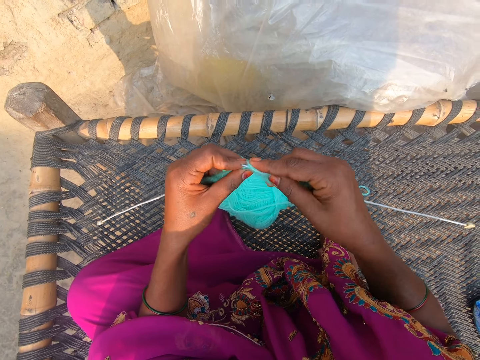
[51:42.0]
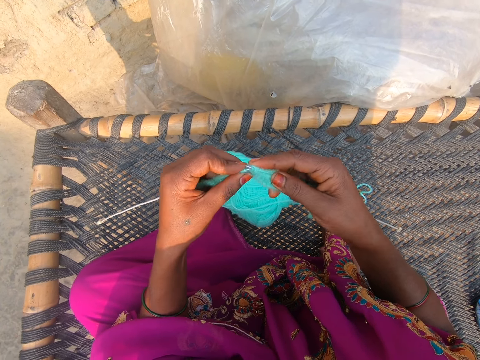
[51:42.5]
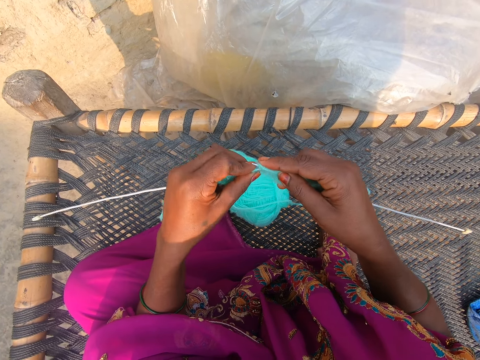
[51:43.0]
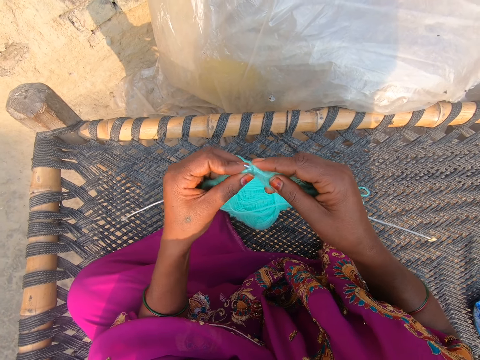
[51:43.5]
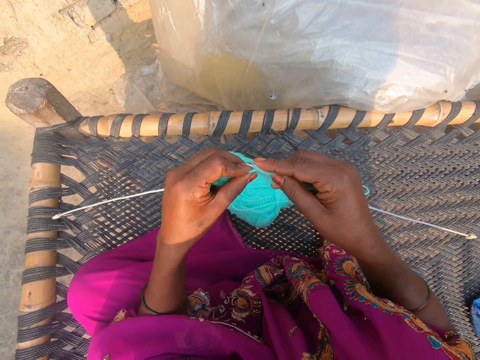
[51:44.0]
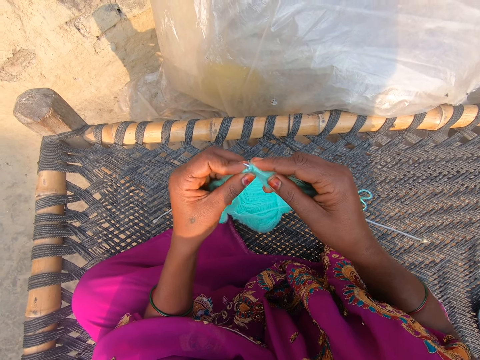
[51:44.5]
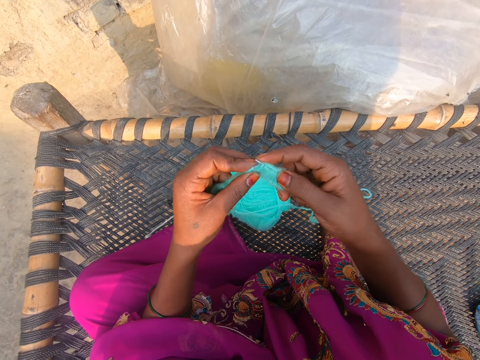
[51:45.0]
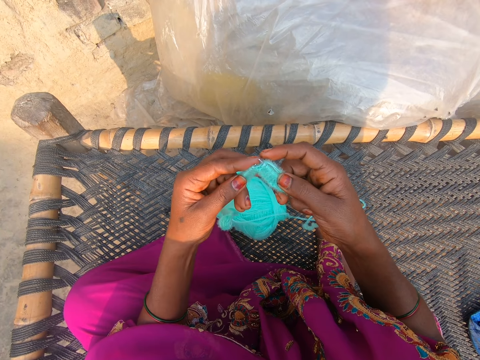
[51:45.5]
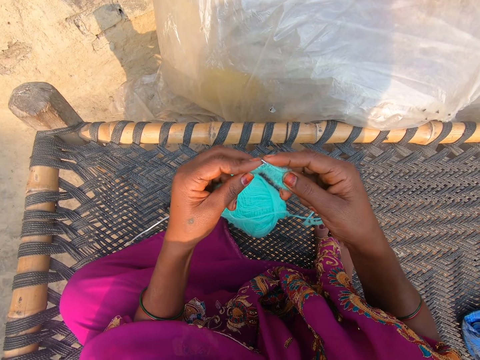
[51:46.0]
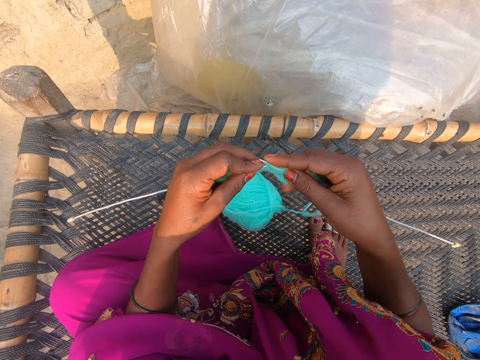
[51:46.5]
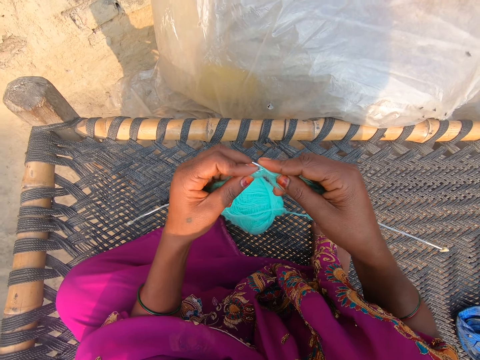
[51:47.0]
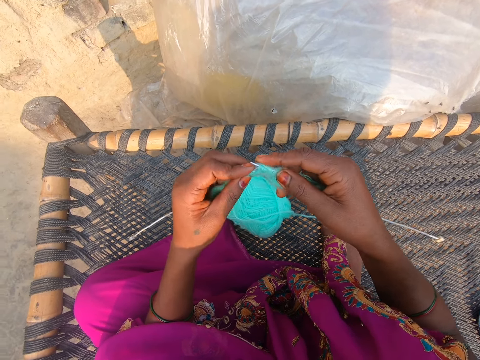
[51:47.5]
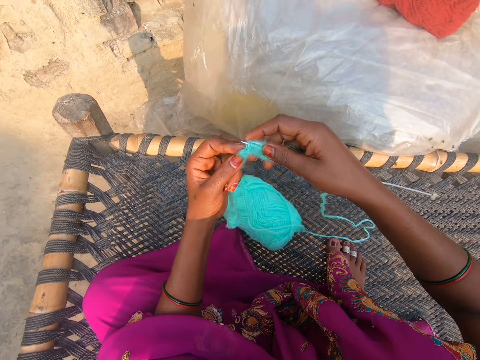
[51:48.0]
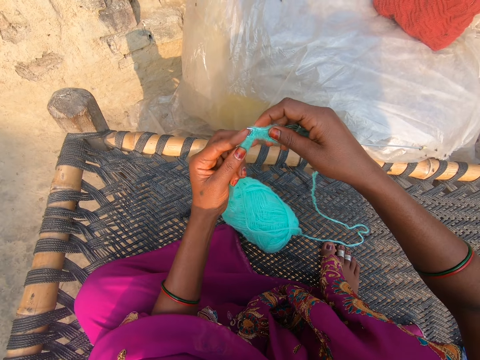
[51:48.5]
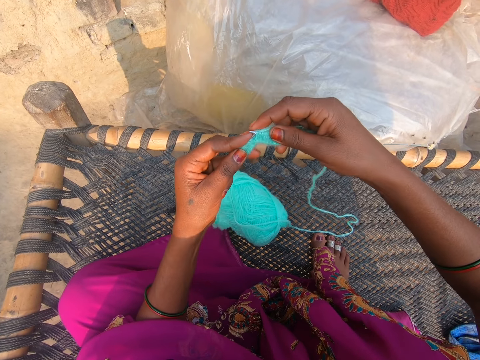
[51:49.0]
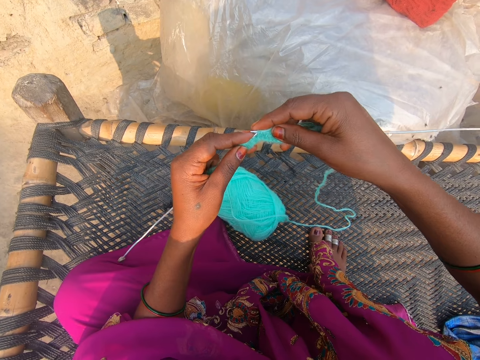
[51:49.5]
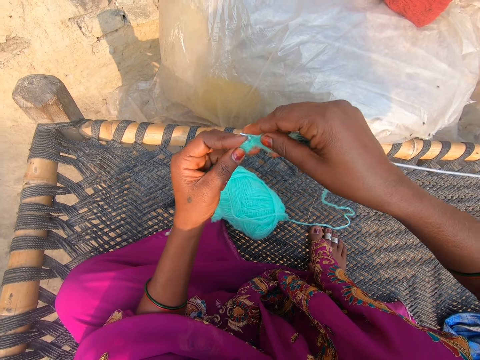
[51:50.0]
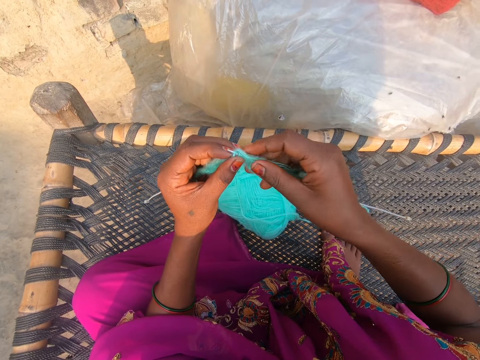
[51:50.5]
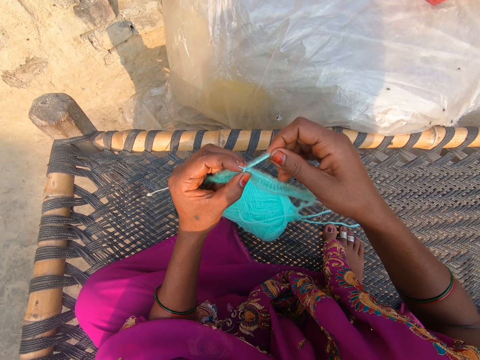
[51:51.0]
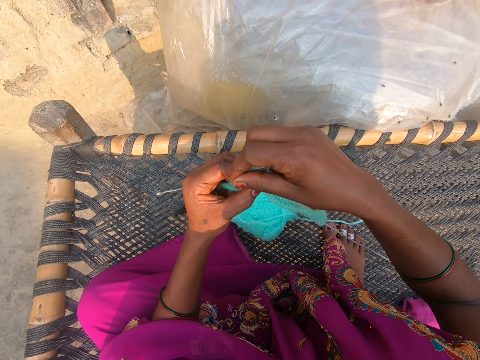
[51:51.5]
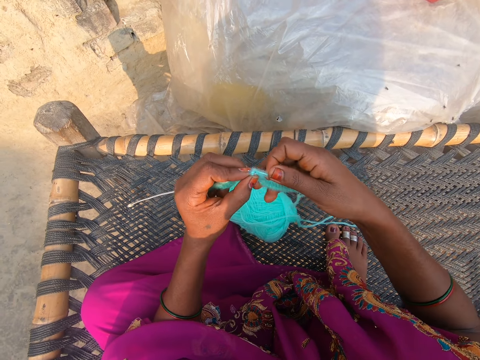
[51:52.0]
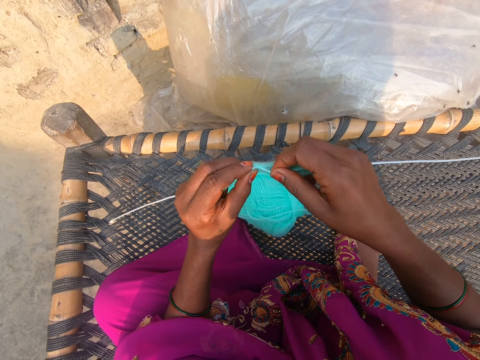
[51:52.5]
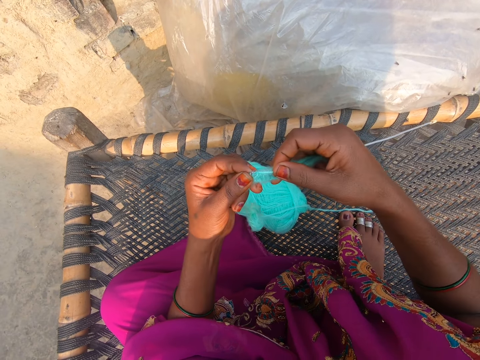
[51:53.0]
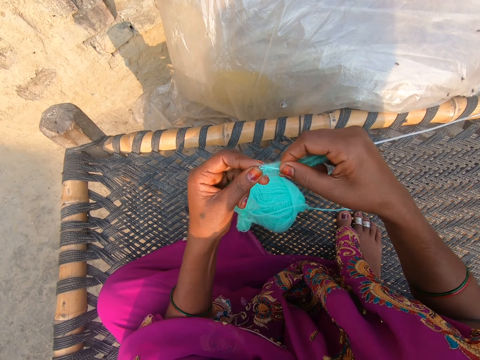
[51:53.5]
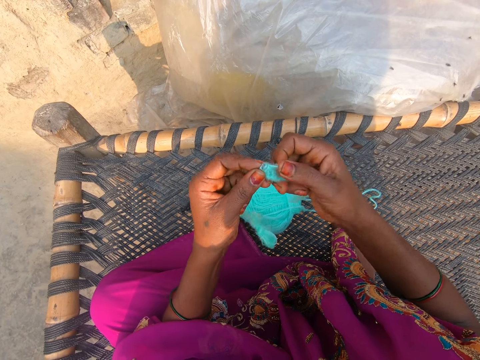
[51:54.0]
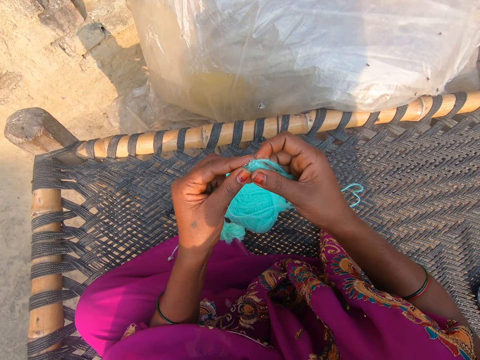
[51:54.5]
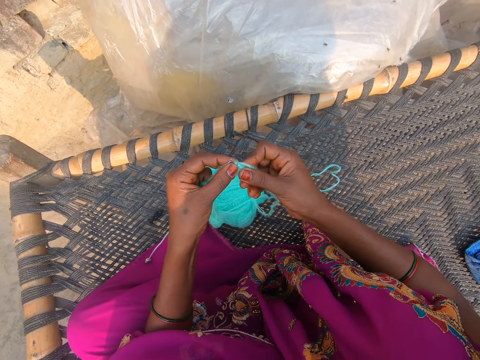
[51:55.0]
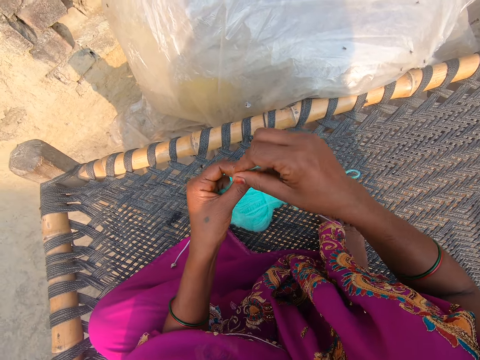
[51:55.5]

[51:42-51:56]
The camera wearer moves the thread around the needle hook. They do this repeatedly.

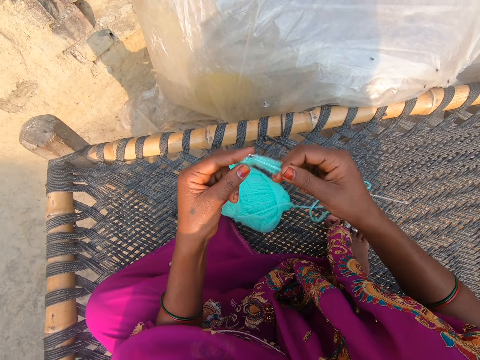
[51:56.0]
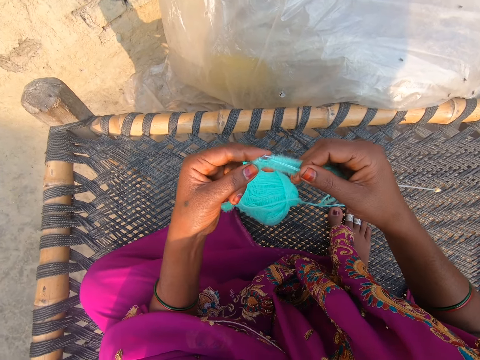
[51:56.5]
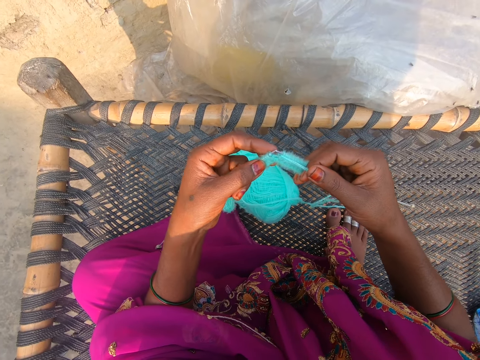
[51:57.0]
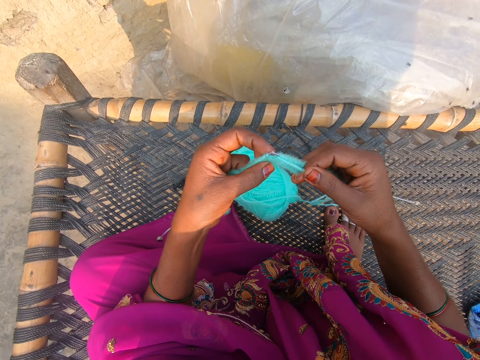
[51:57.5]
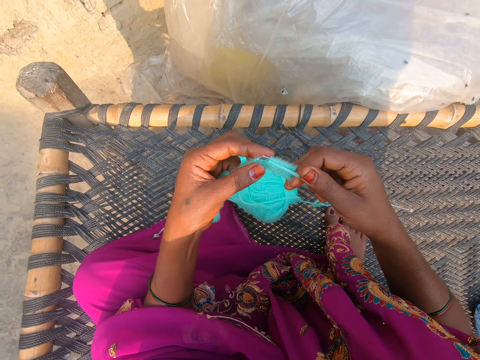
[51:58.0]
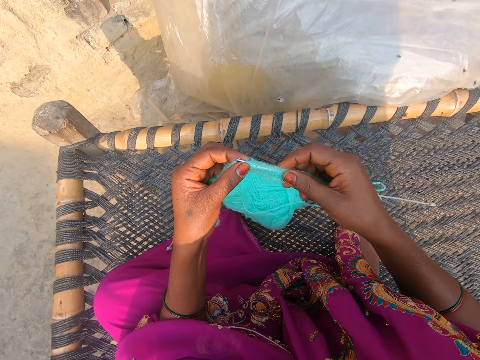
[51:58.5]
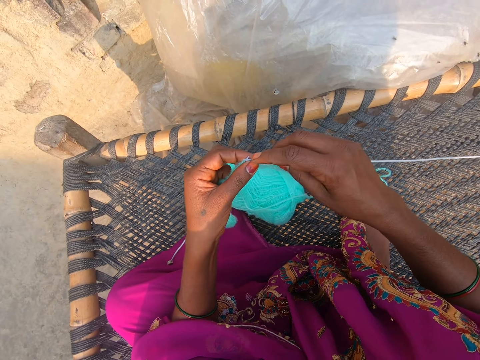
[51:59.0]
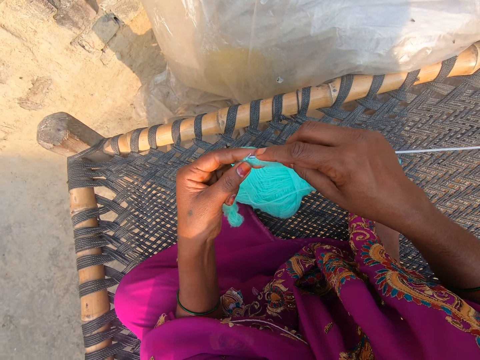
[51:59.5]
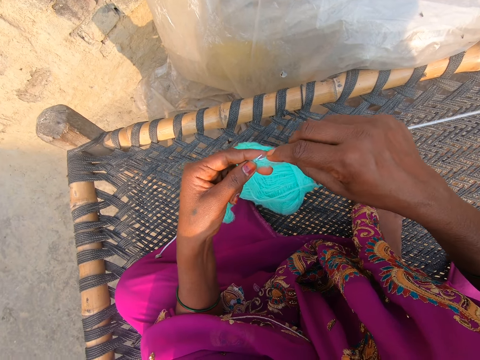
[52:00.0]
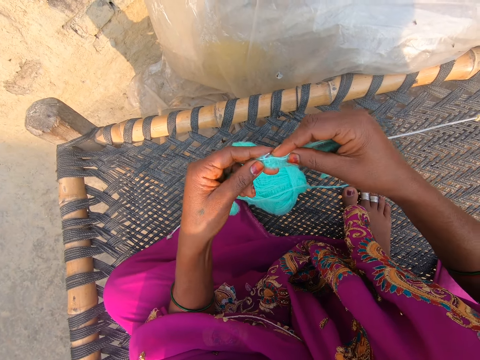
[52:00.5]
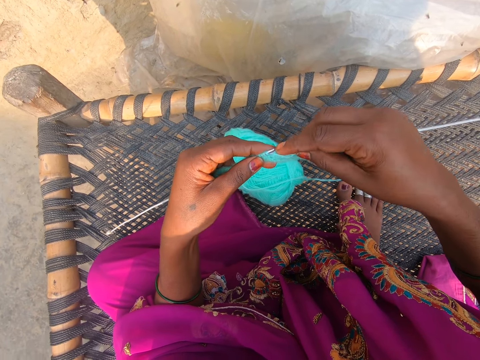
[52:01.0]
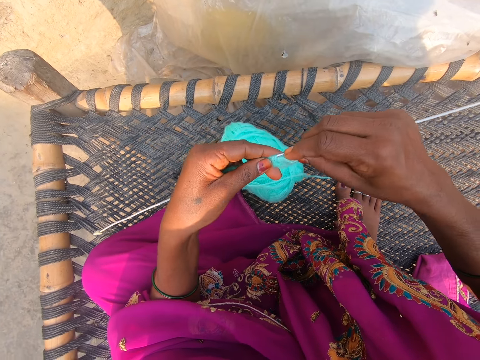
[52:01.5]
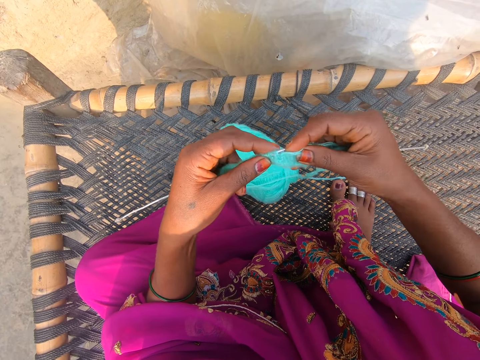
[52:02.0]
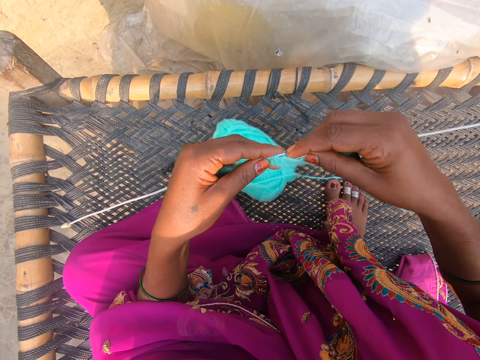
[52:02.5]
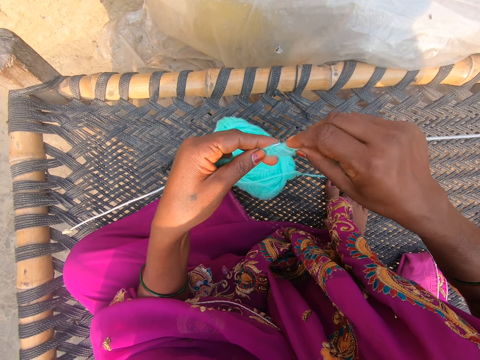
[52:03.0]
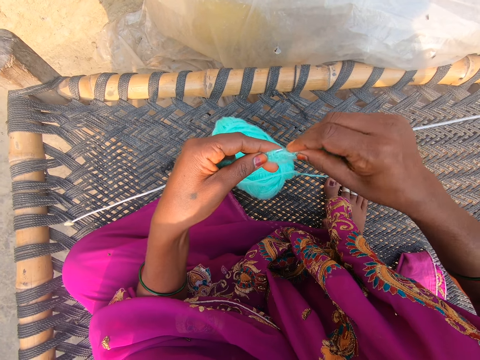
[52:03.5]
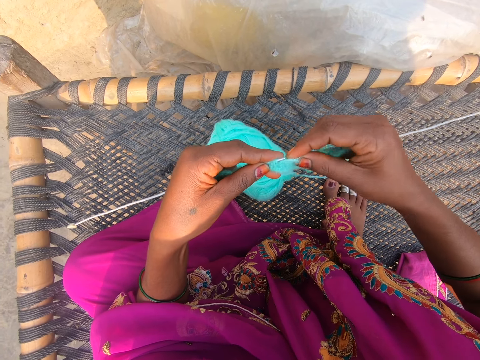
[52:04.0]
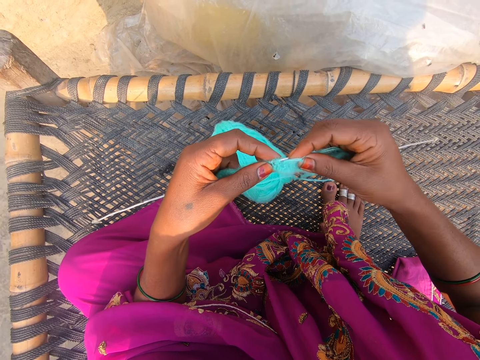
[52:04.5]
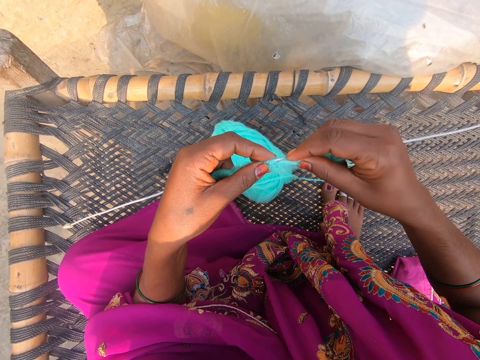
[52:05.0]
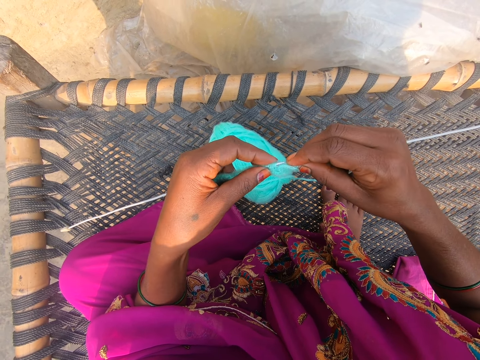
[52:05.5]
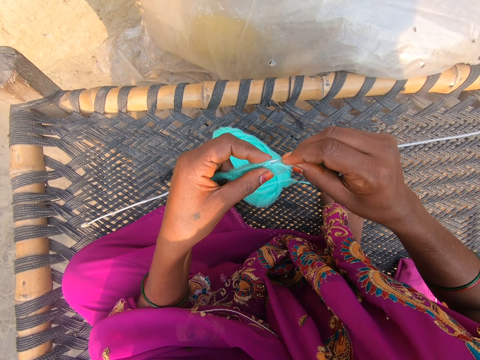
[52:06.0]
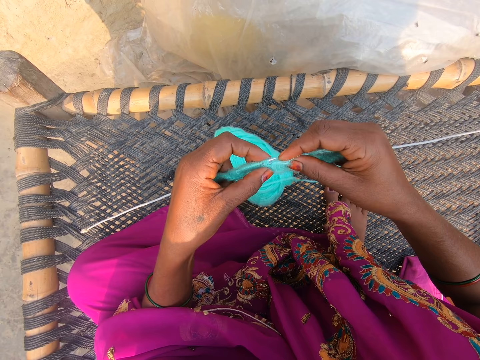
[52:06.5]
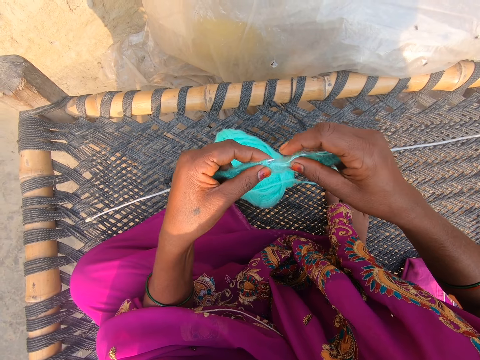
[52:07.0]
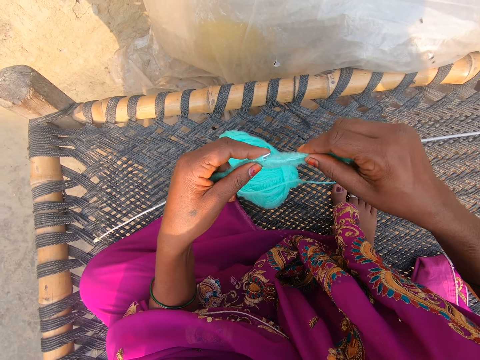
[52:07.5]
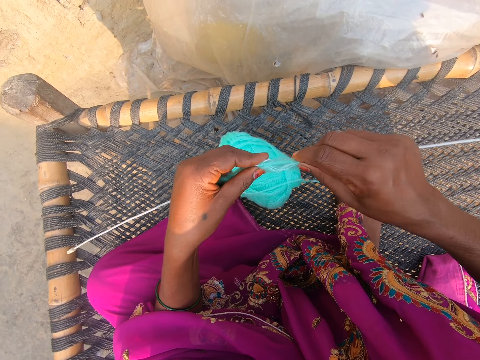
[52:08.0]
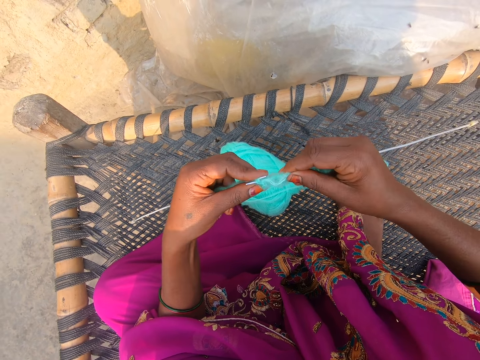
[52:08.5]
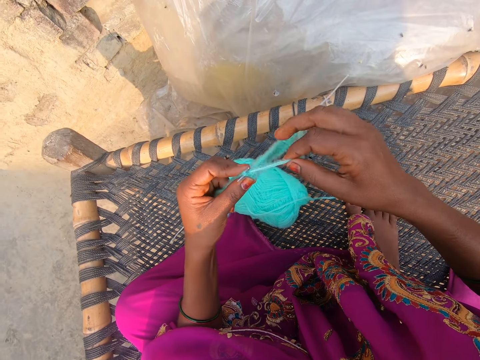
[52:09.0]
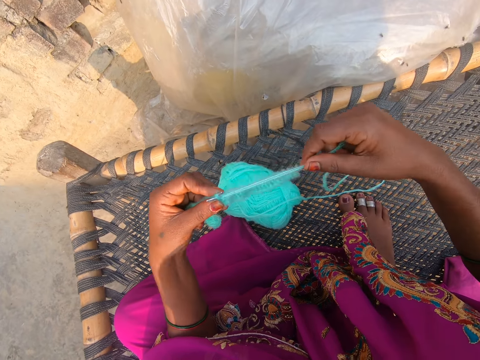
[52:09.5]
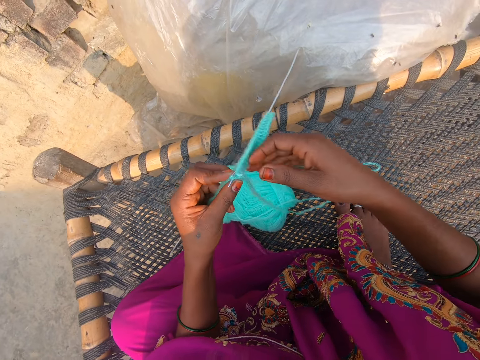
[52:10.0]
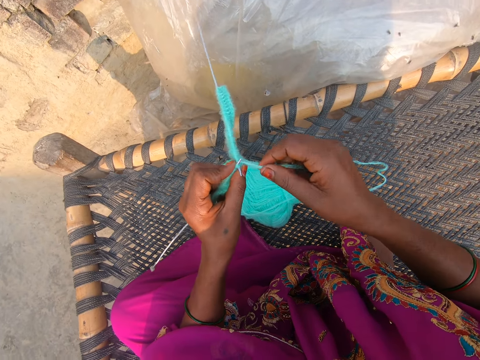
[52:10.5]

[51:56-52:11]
The camera wearer moves the thread around the needle hook. They do this repeatedly. They align the thread.
